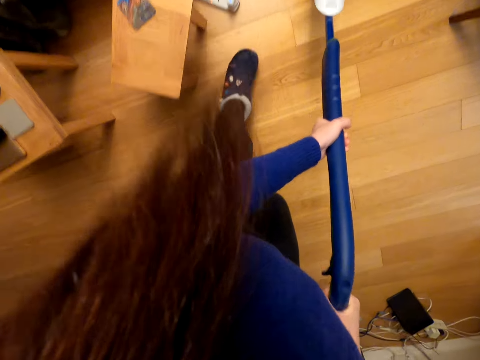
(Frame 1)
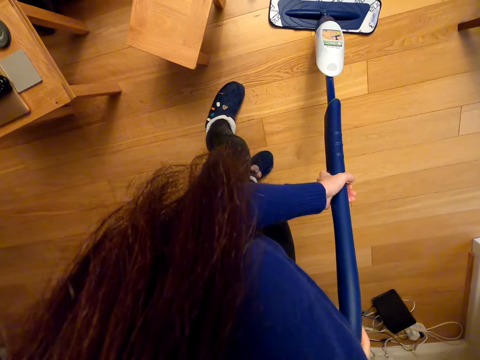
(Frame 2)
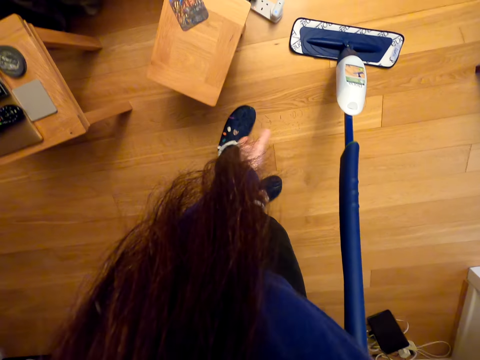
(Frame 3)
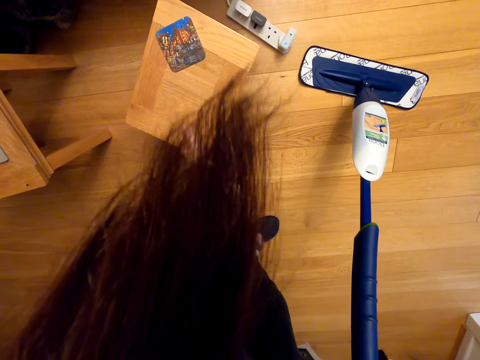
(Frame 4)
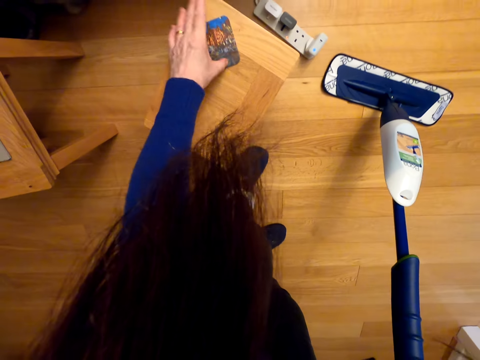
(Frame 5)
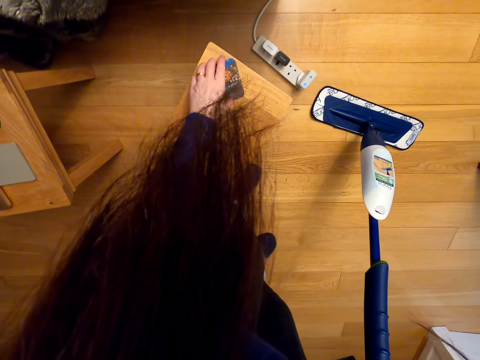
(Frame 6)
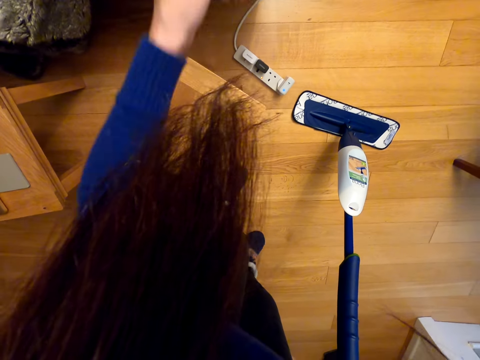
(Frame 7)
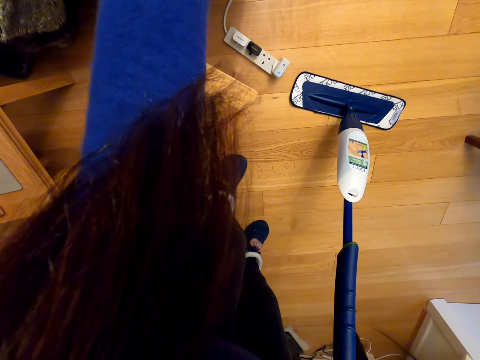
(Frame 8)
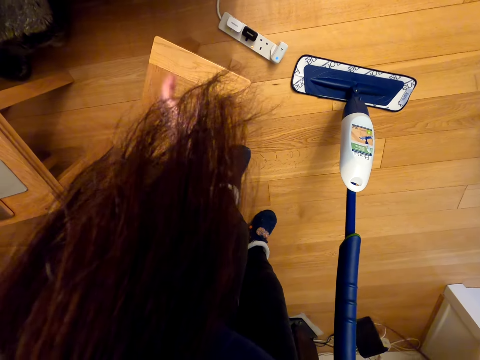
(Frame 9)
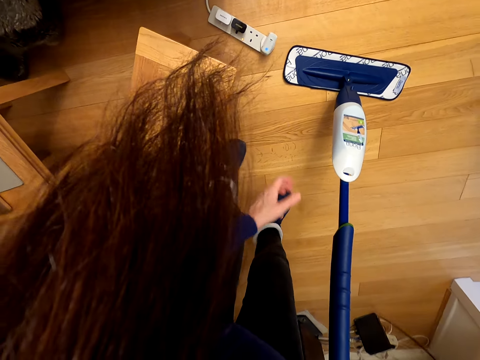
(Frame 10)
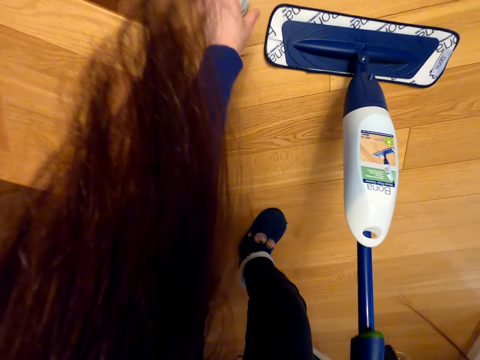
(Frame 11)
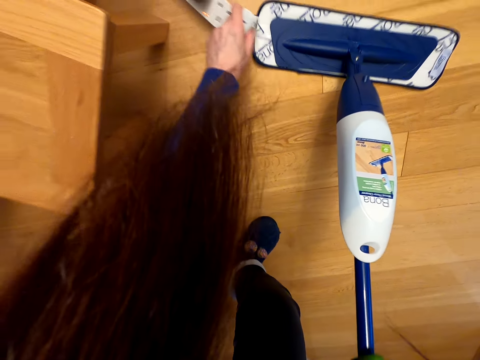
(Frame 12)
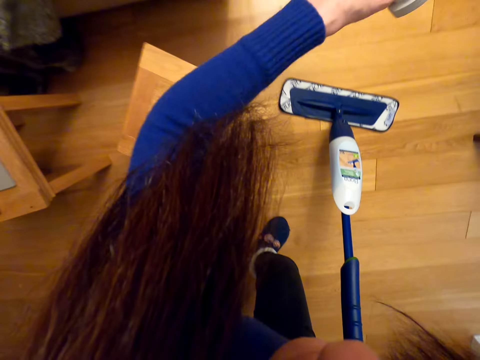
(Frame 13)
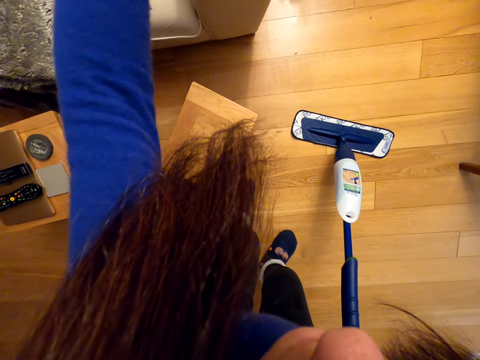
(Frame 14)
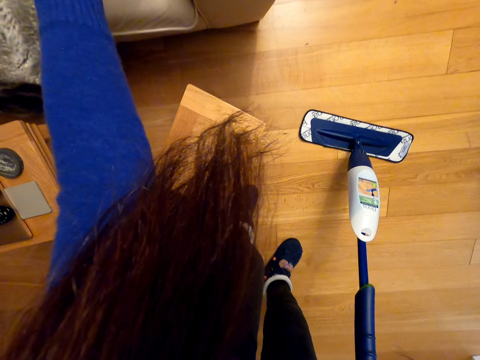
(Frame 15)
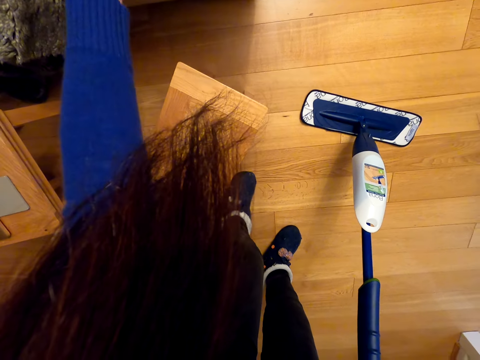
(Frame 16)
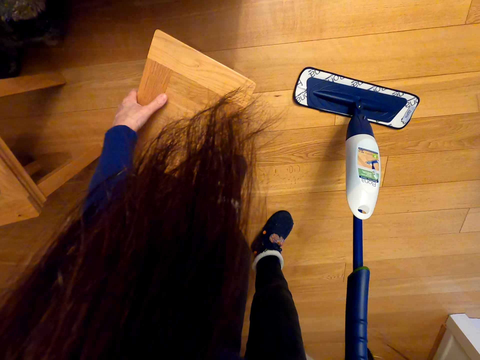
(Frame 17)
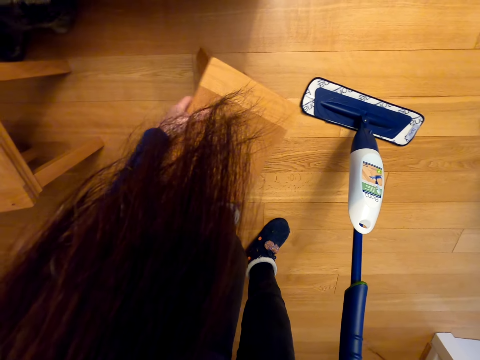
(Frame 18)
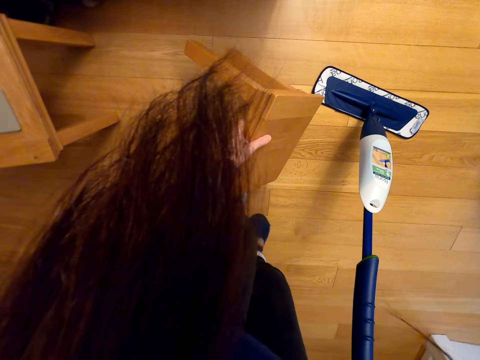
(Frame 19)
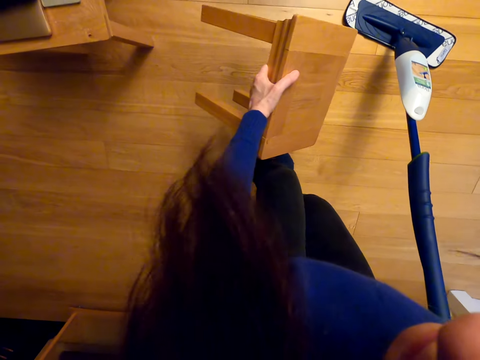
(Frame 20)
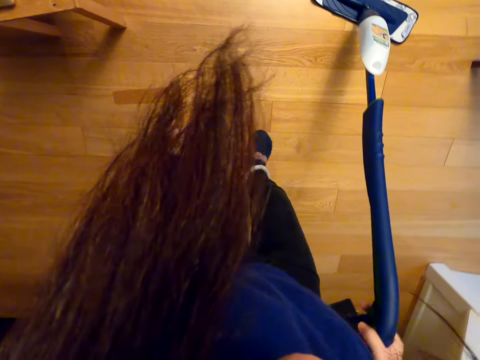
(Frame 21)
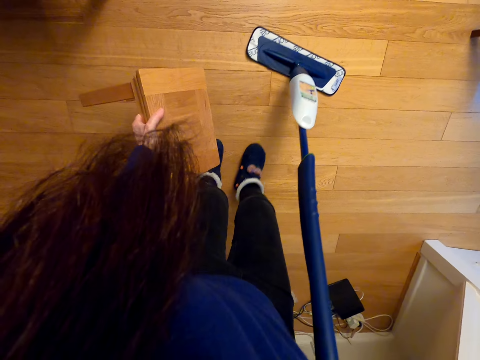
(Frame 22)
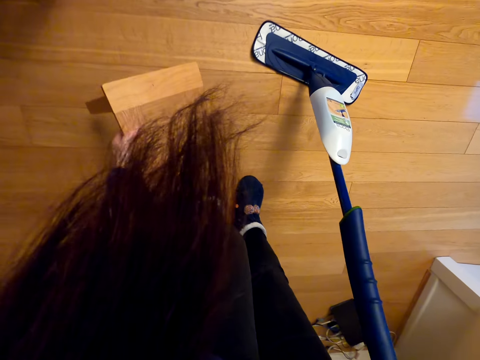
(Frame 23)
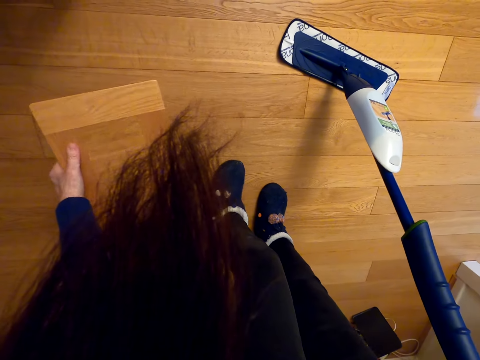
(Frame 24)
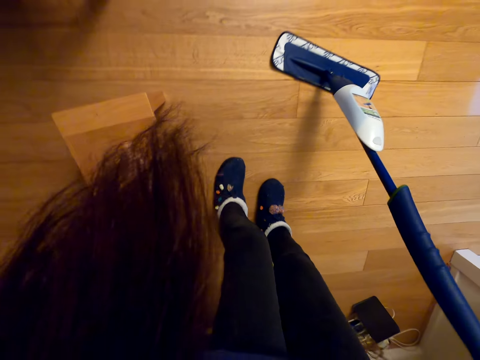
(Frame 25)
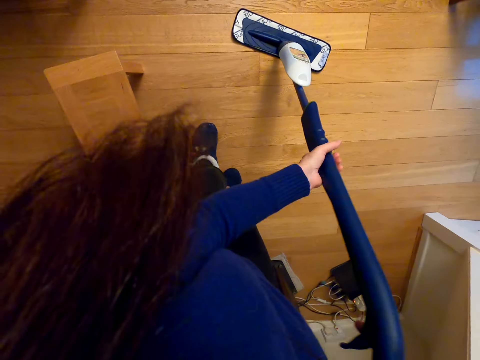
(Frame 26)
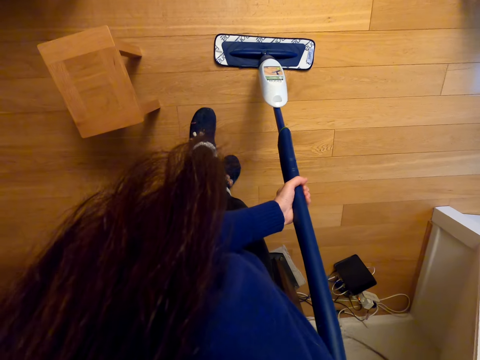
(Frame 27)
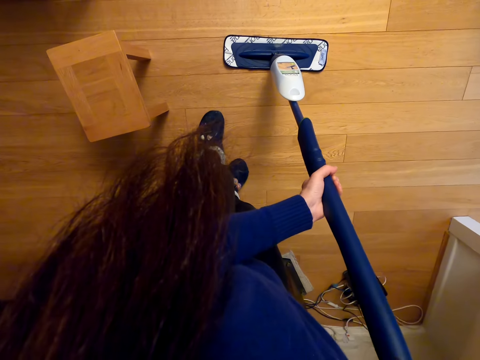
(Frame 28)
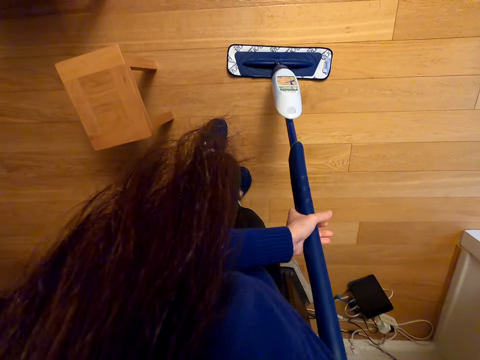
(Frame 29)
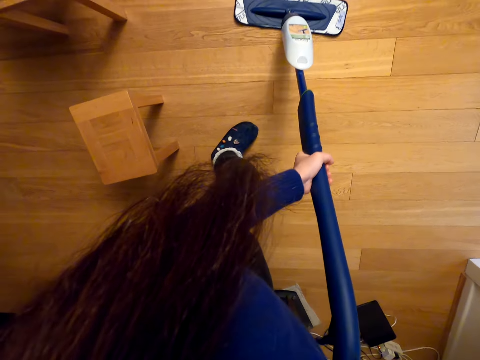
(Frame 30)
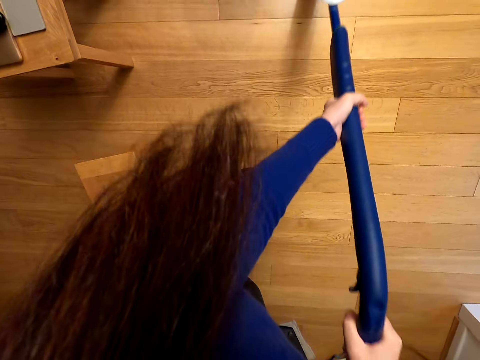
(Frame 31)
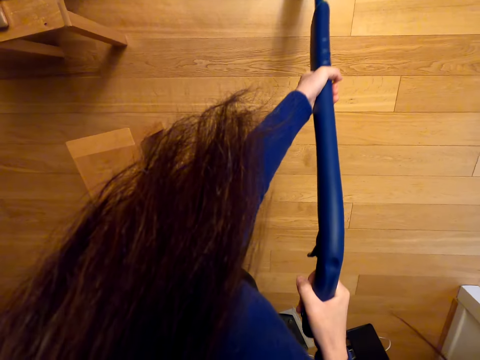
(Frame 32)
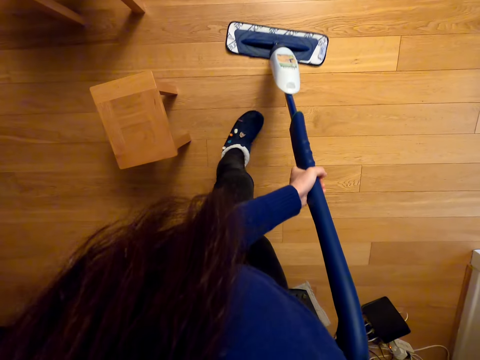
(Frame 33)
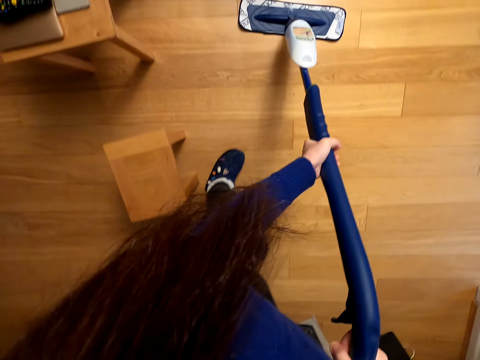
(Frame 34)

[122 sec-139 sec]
The camera wearer picks a card on top of a wooden chair. They place the card away. They pick up the electric extension on the floor and place the electric extension on the sofa. They raise the wooden chair. They put the stool aside. They place the wooden chair on the floor. They mop the floor. They pull the water spray trigger on the vacuum cleaner.

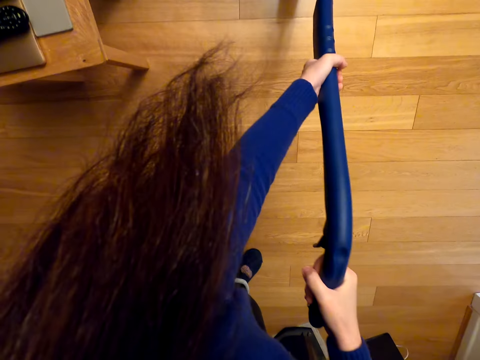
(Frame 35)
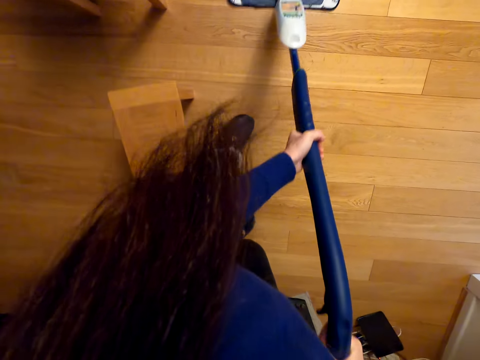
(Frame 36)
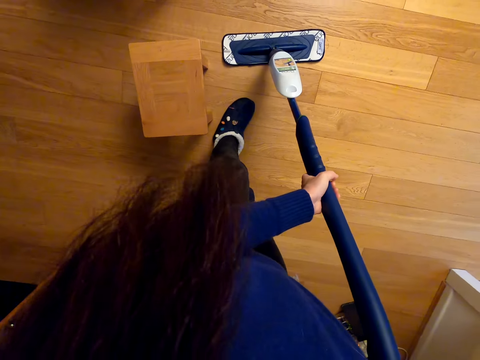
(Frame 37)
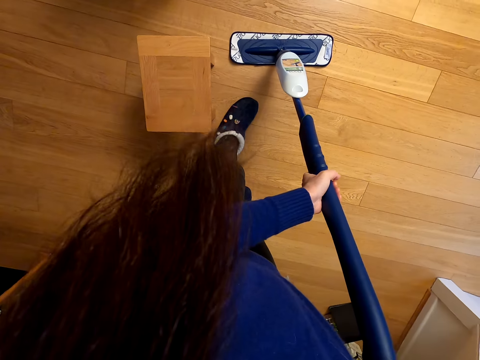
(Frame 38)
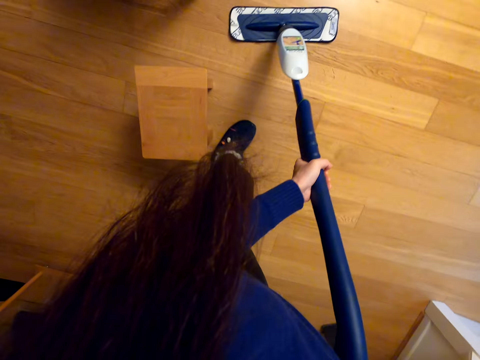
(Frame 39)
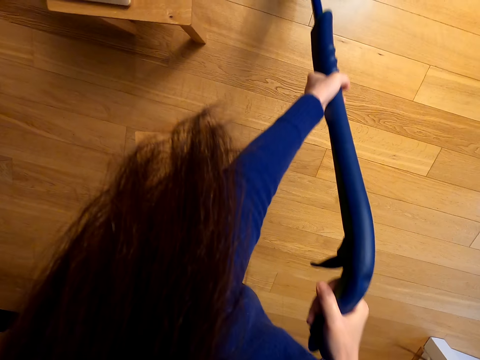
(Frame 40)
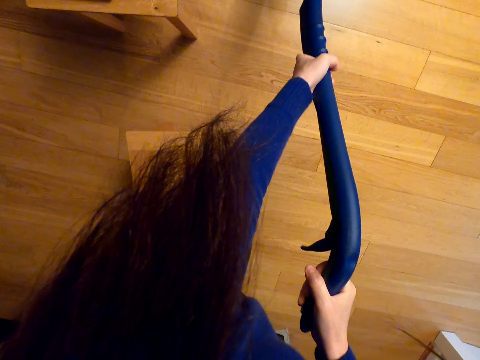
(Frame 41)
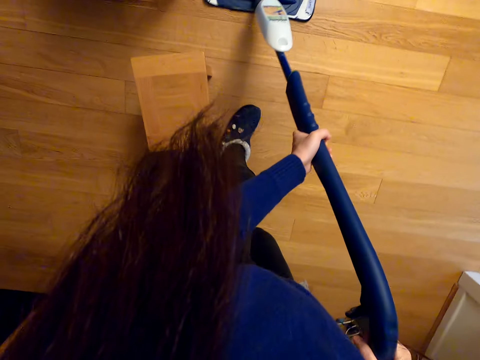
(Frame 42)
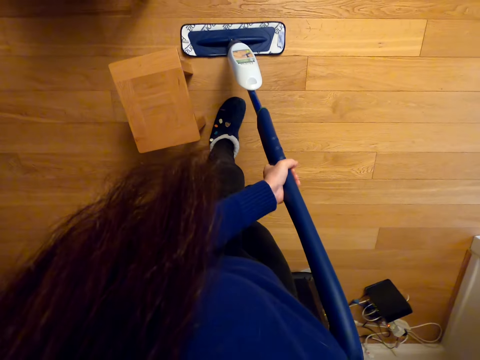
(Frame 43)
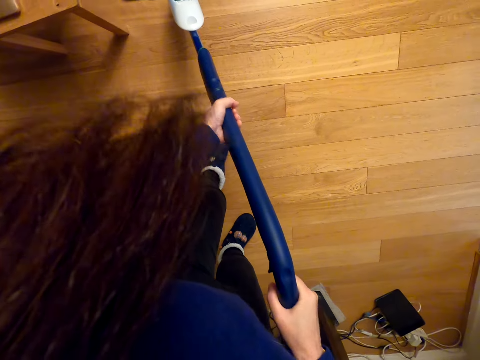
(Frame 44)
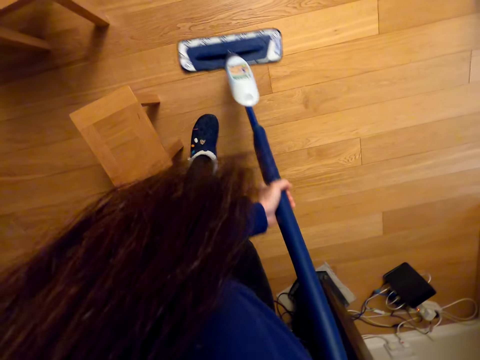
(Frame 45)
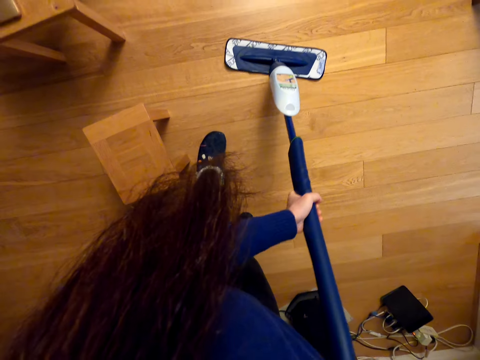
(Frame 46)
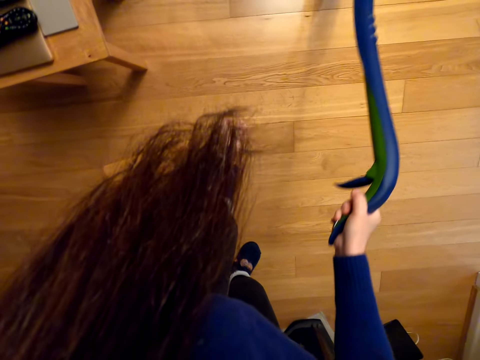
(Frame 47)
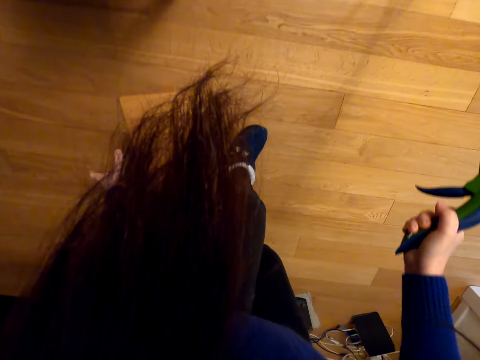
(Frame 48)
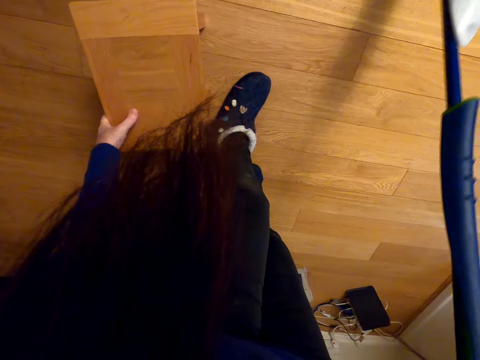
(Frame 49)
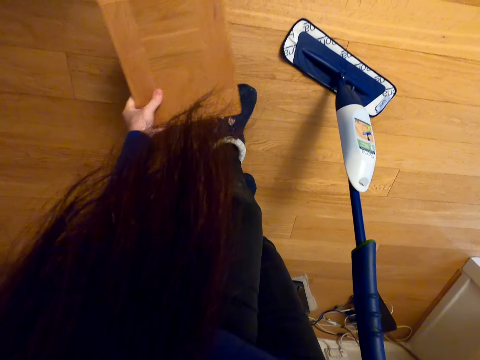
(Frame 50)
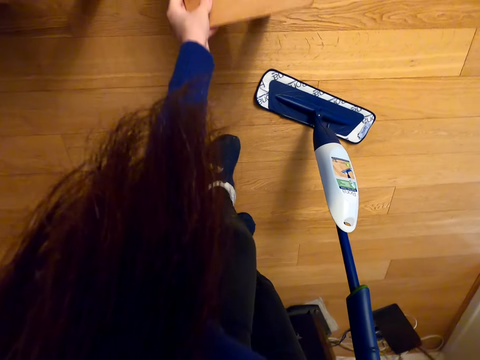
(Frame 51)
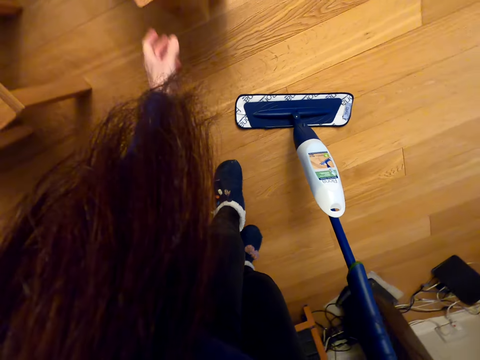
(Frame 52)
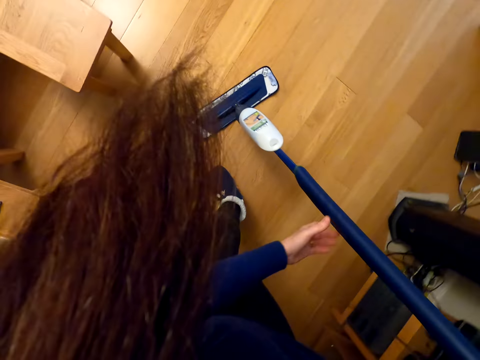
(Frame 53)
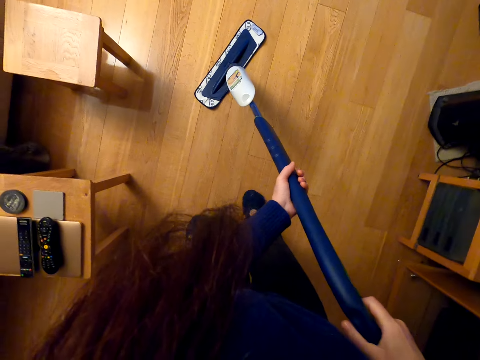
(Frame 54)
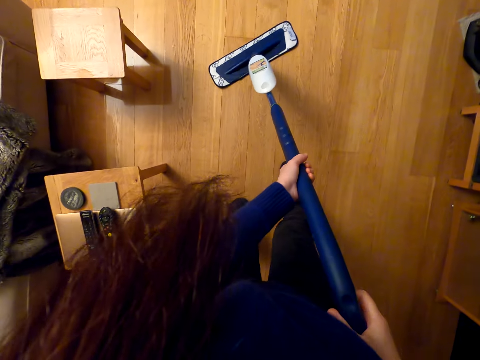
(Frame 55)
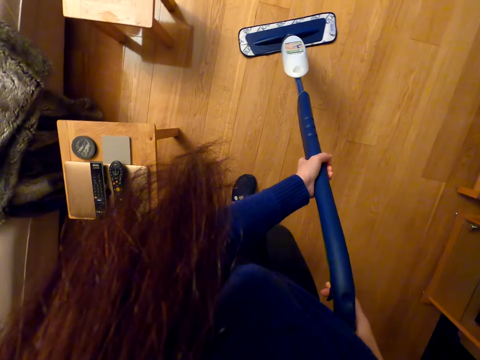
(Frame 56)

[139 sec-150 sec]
The camera wearer slides the wooden chair on the floor.
